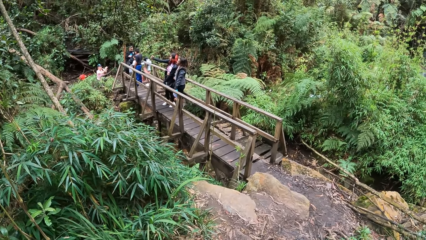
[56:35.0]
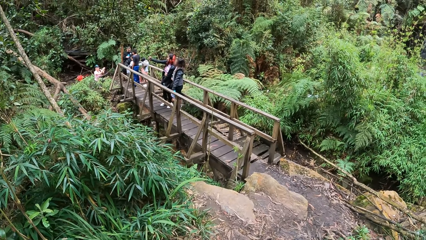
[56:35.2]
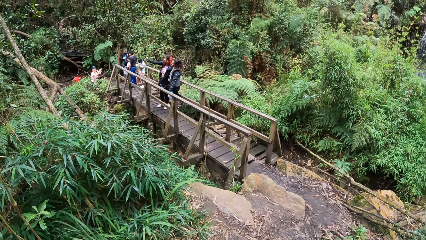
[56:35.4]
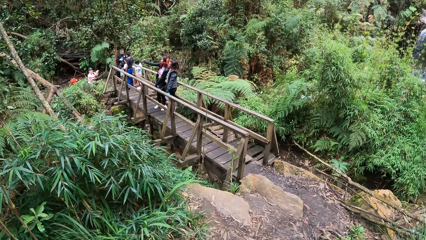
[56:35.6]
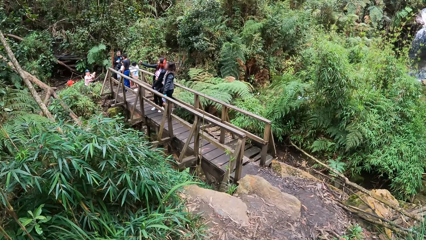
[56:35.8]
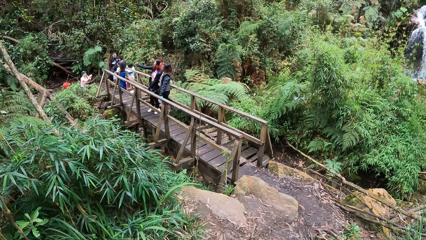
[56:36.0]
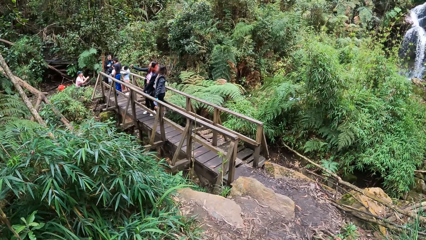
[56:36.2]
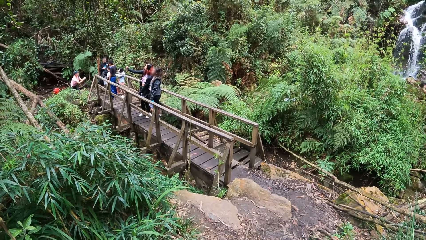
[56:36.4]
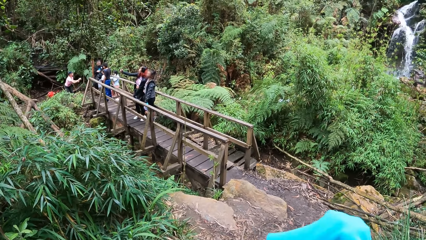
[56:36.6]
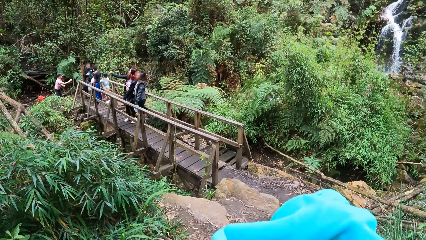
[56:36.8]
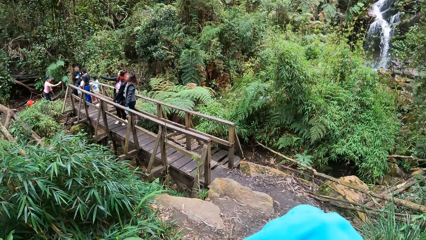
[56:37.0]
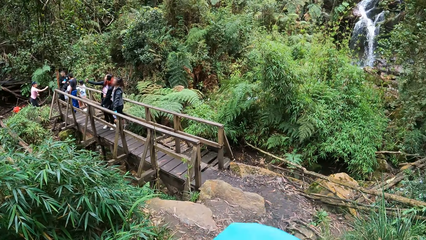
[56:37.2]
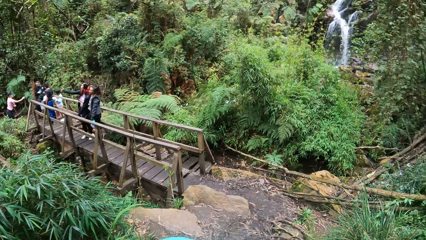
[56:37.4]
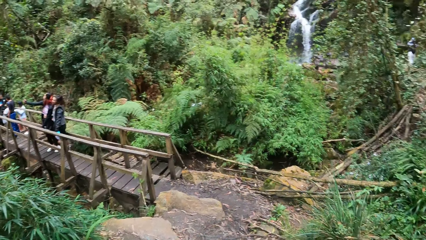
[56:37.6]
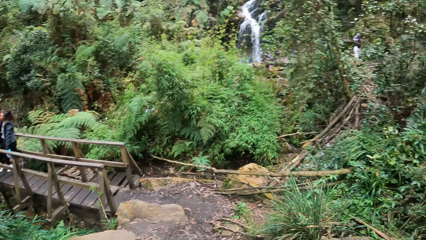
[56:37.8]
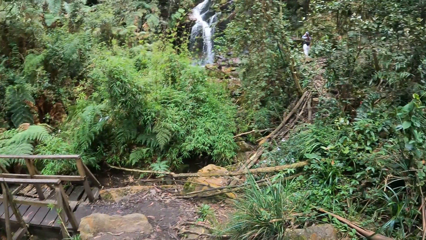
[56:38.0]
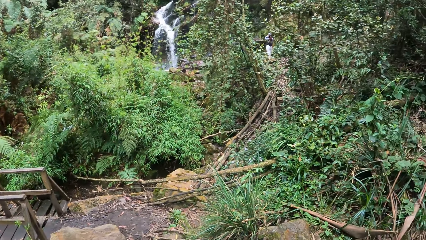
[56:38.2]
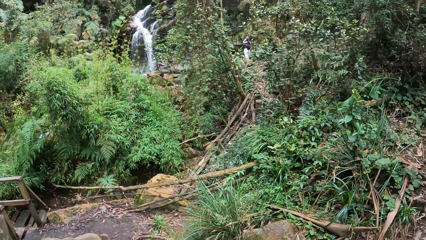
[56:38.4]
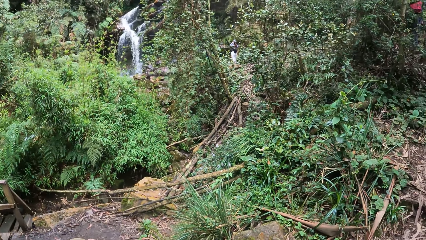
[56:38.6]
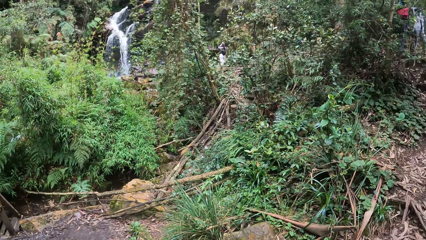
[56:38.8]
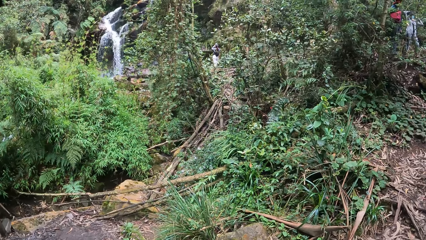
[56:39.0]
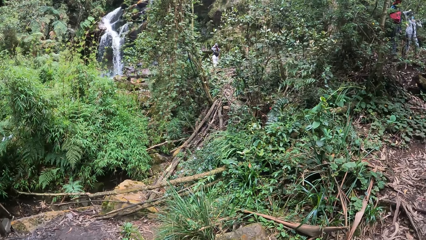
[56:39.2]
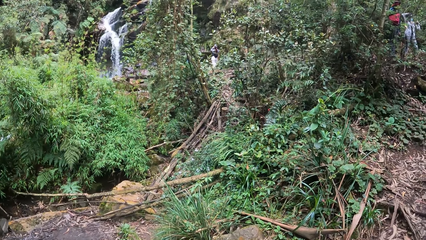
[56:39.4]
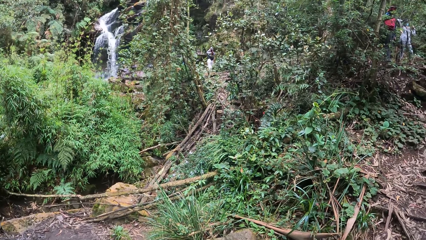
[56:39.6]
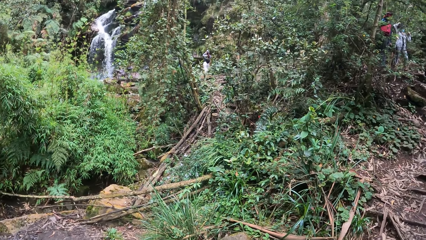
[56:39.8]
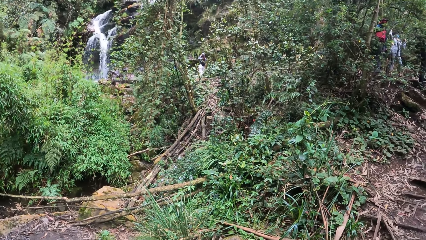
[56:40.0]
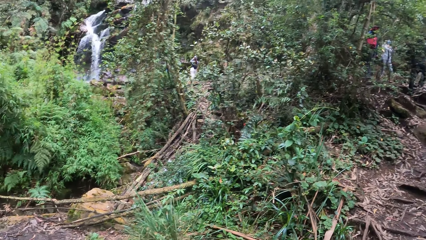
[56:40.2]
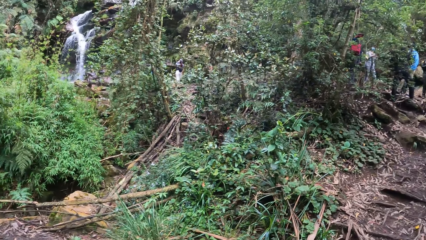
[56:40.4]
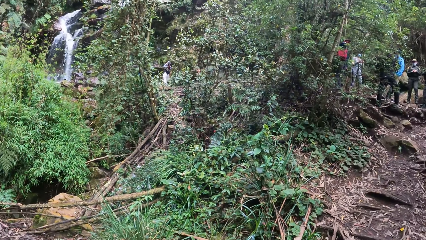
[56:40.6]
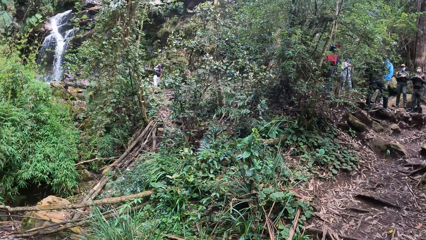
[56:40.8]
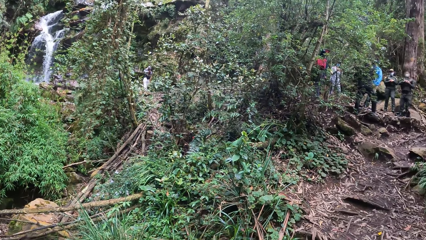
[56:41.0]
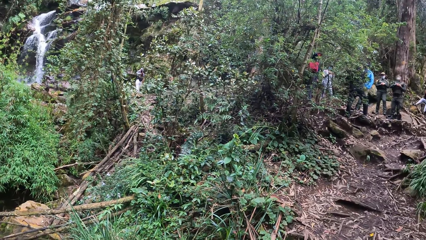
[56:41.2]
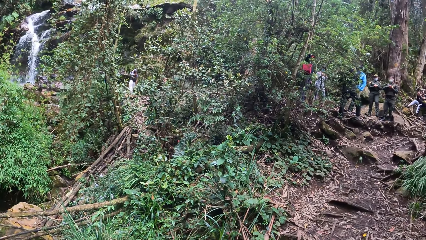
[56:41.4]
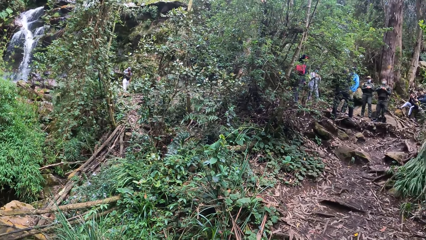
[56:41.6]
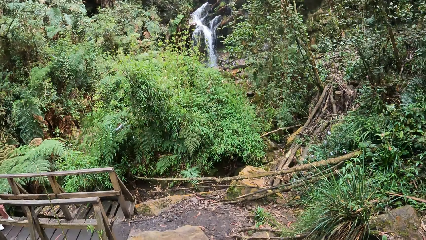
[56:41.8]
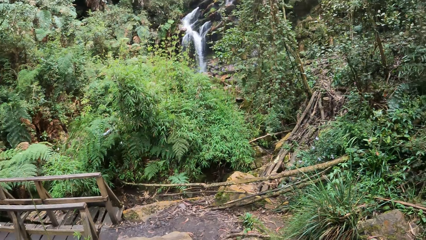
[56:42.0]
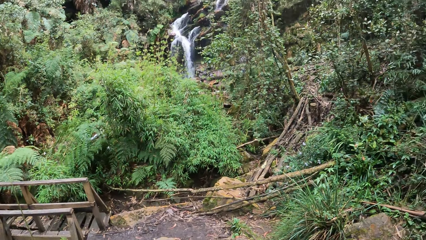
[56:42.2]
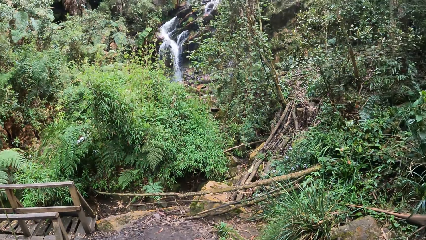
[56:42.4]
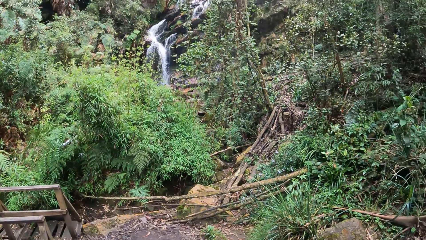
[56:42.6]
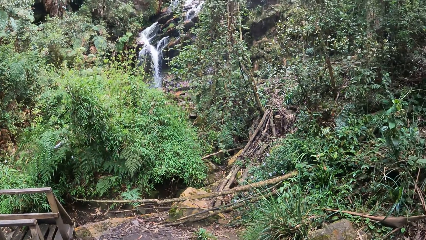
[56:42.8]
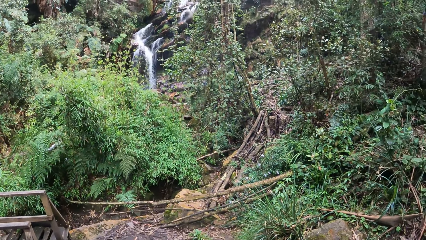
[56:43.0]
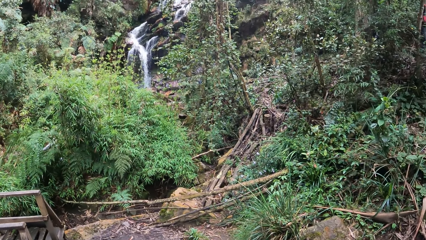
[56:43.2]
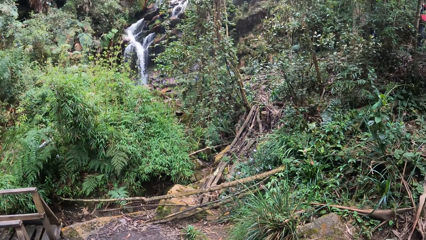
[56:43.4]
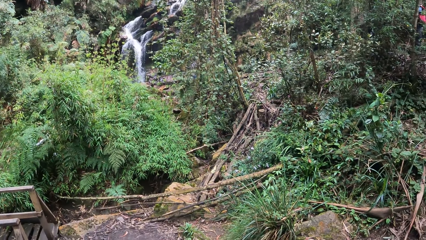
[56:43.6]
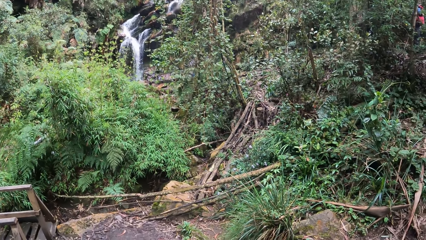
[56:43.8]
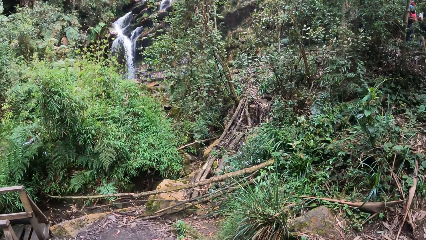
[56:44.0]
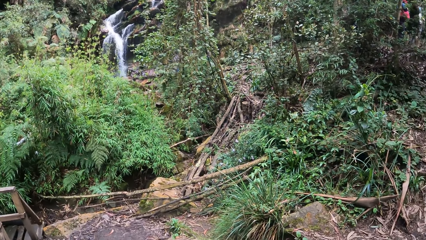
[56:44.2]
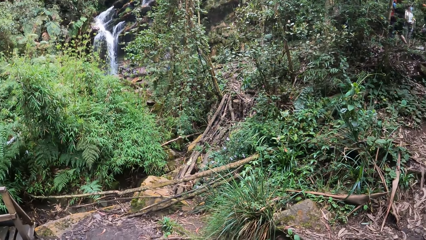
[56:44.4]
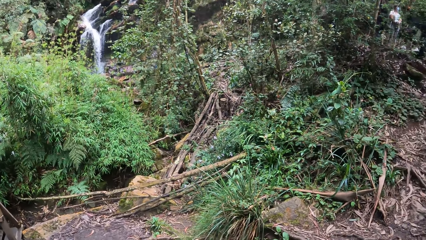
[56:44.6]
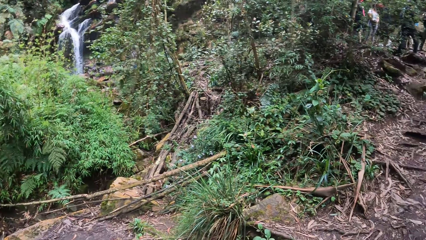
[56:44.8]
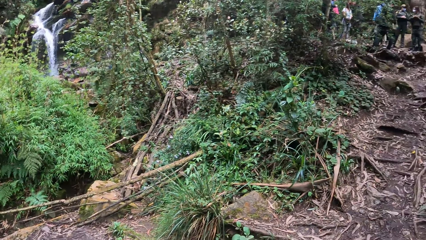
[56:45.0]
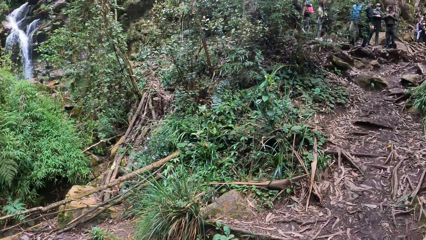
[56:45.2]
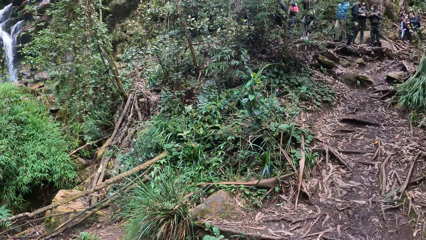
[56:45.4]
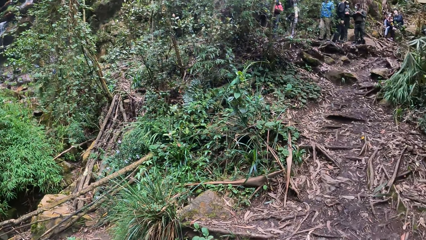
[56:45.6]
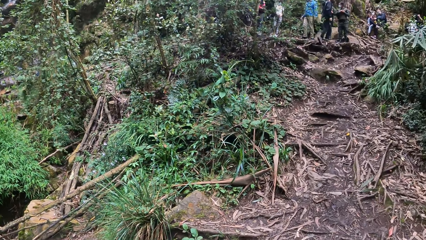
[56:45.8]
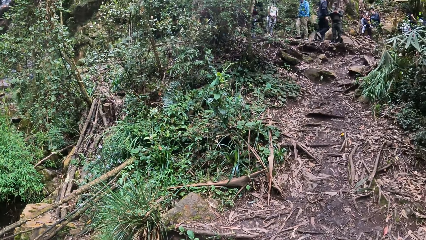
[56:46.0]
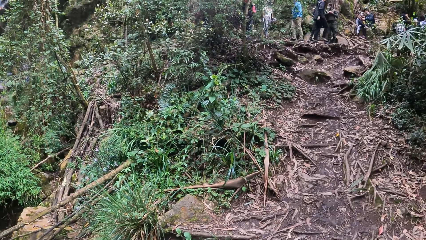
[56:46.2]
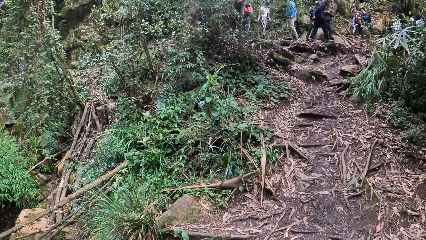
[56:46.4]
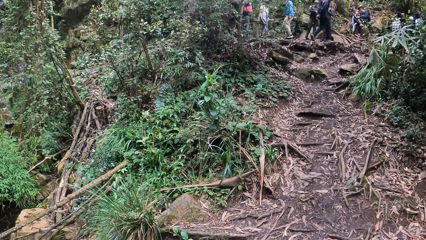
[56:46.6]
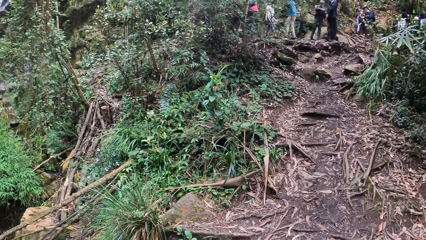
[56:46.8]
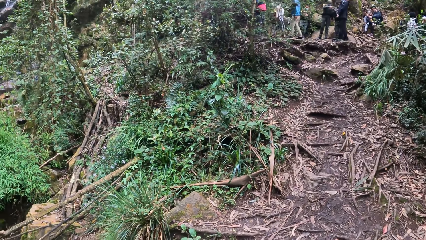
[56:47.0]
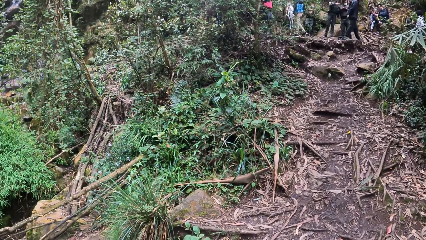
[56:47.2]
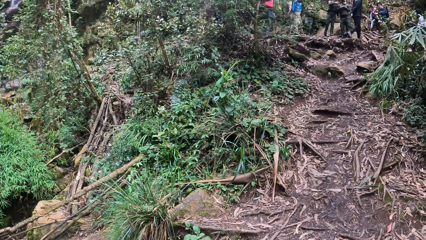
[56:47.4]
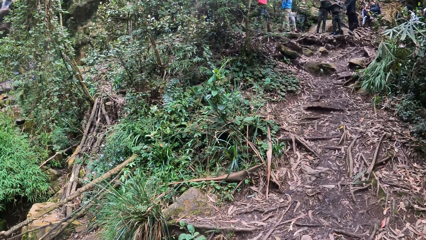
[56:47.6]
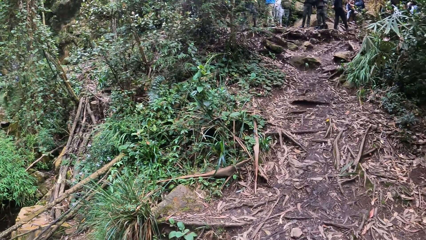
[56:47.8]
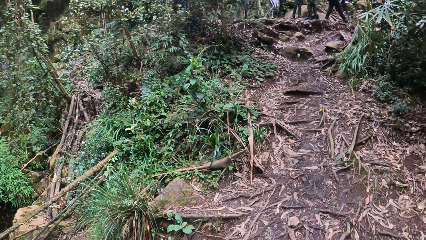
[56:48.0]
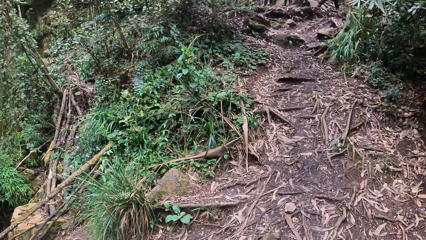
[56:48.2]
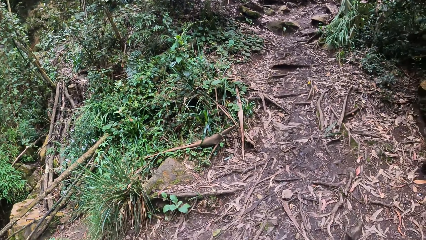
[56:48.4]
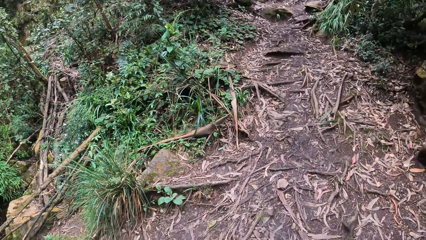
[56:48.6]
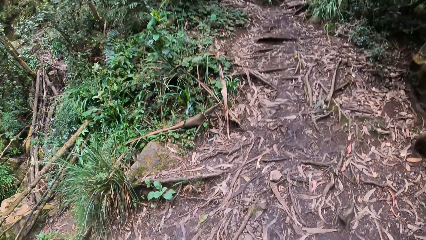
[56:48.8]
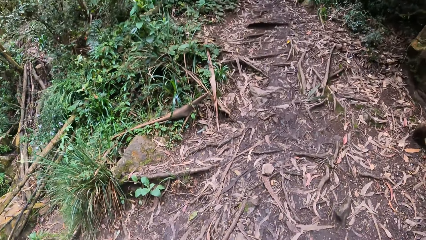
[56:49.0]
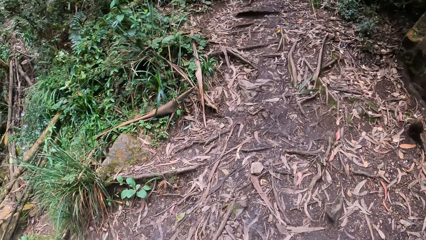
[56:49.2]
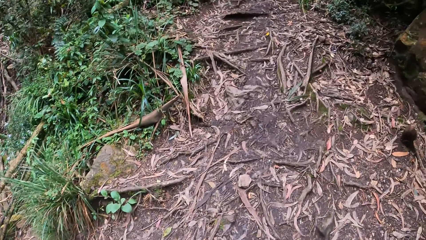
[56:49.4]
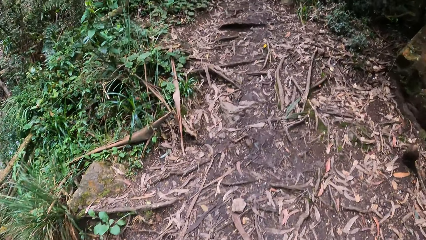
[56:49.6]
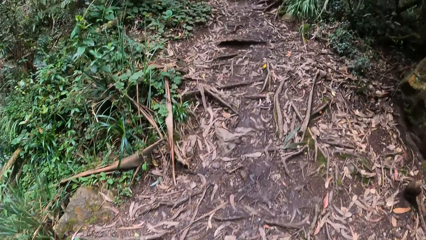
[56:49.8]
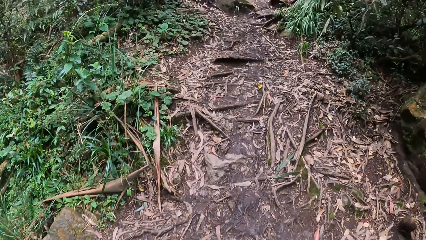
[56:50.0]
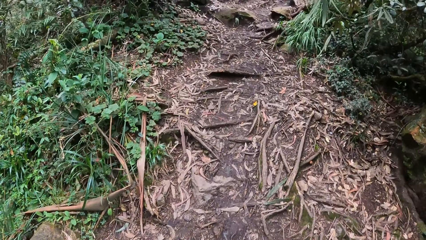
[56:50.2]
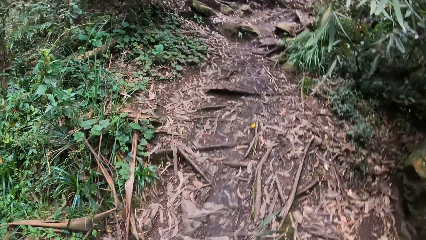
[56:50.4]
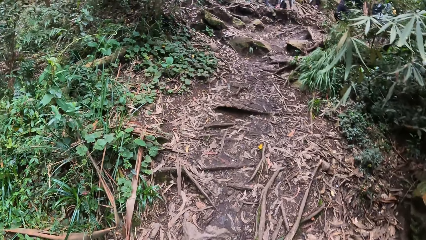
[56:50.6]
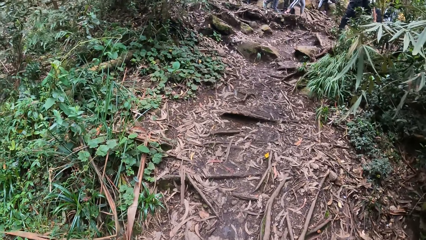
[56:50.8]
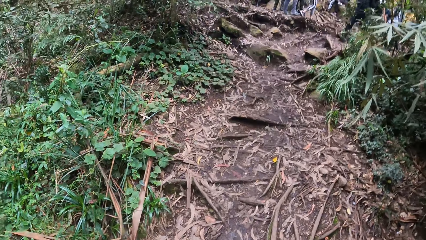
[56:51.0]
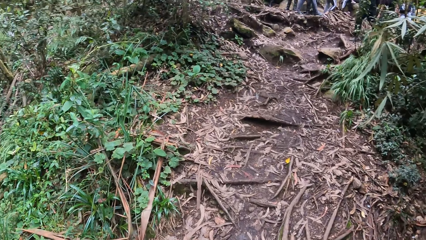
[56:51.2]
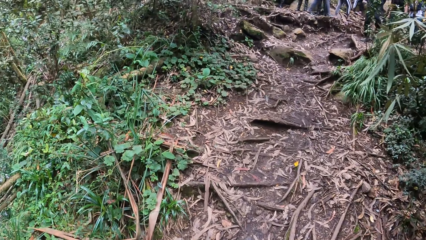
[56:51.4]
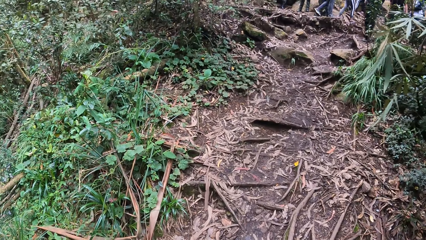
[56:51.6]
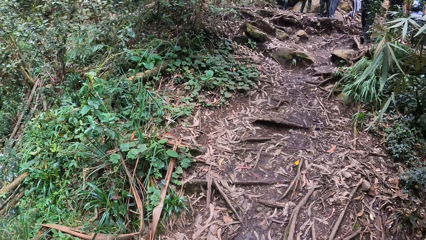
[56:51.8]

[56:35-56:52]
The camera wearer adjusts a sweater. They look around the compound. They walk around in the compound.
